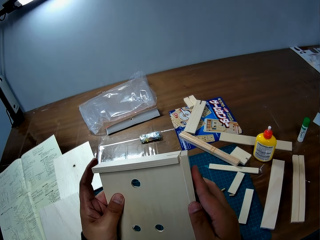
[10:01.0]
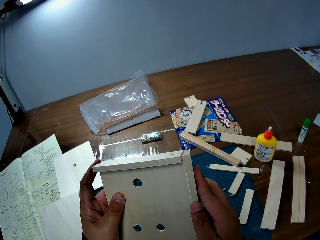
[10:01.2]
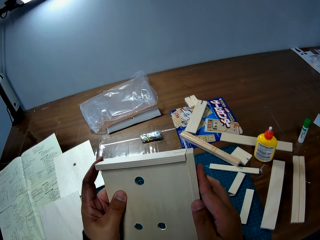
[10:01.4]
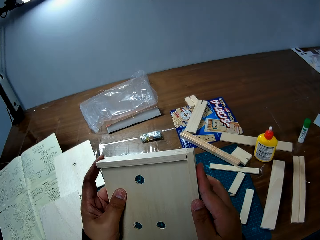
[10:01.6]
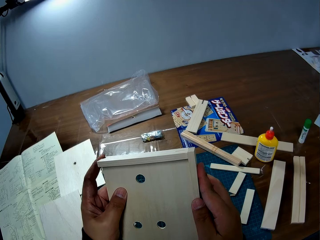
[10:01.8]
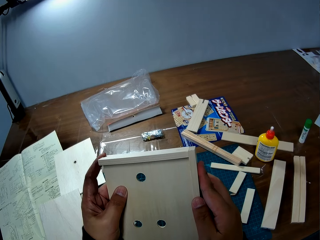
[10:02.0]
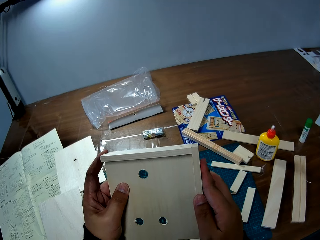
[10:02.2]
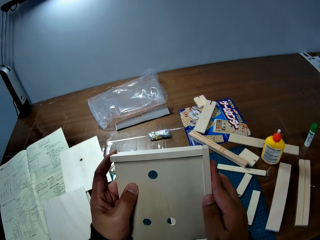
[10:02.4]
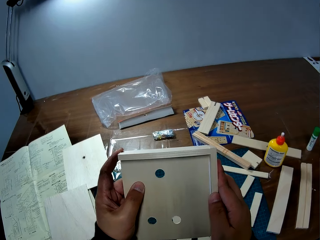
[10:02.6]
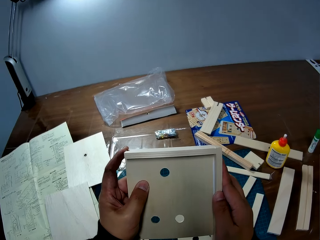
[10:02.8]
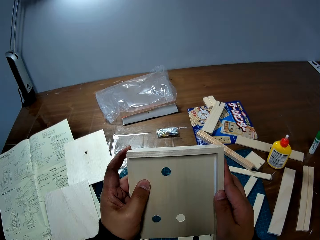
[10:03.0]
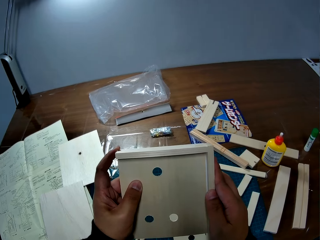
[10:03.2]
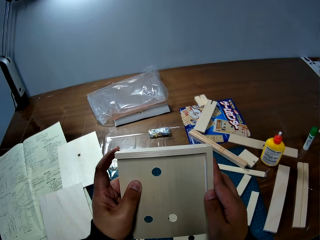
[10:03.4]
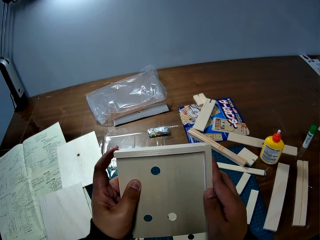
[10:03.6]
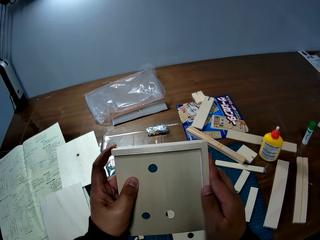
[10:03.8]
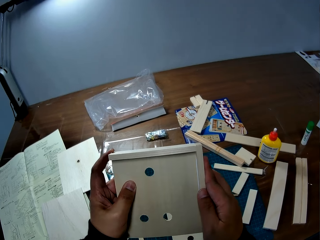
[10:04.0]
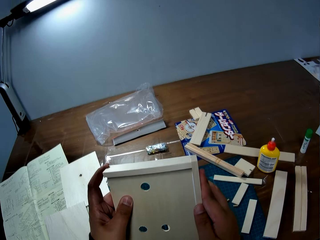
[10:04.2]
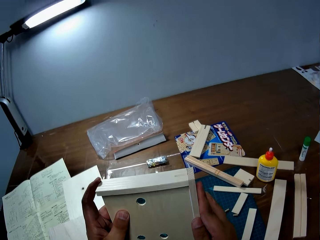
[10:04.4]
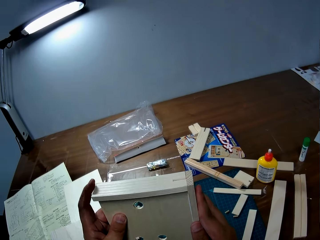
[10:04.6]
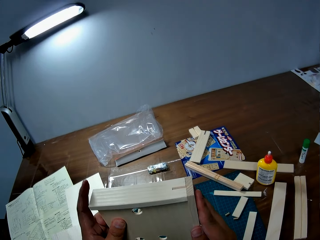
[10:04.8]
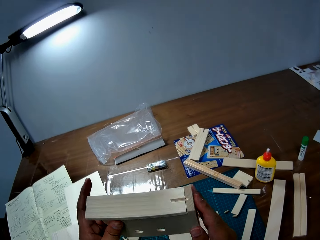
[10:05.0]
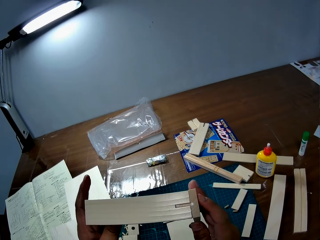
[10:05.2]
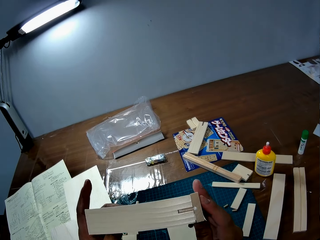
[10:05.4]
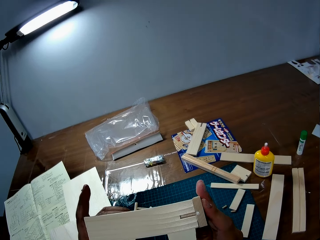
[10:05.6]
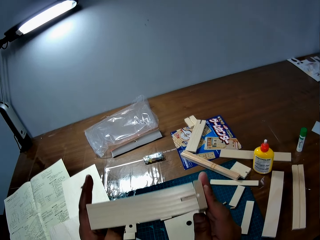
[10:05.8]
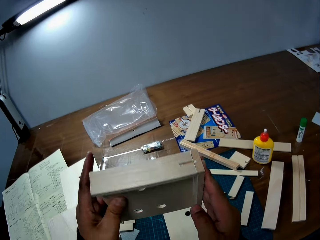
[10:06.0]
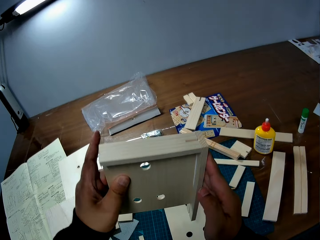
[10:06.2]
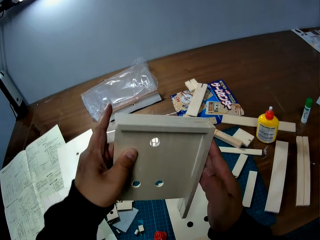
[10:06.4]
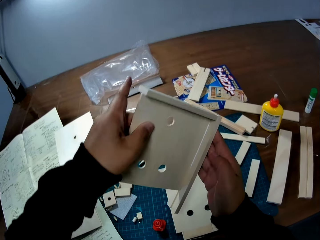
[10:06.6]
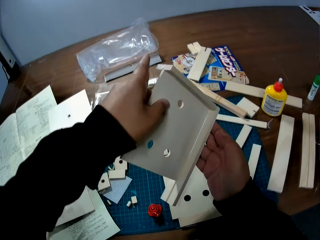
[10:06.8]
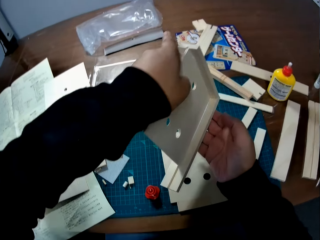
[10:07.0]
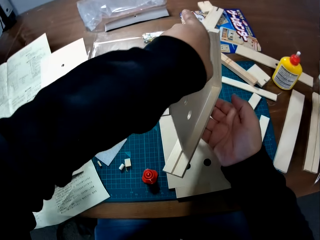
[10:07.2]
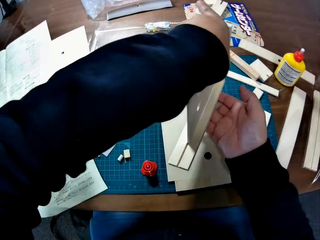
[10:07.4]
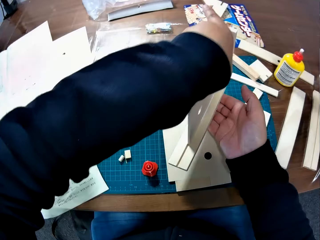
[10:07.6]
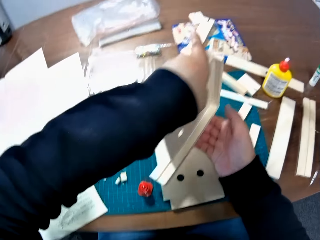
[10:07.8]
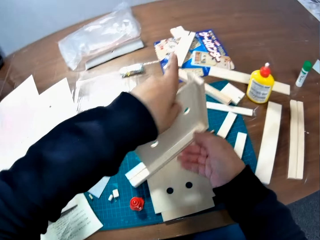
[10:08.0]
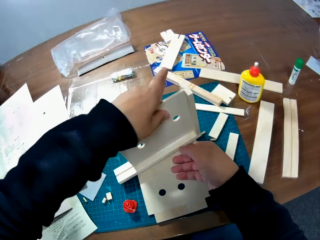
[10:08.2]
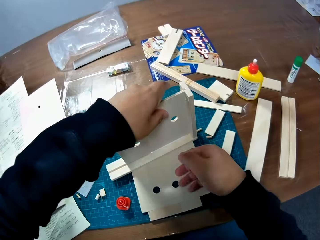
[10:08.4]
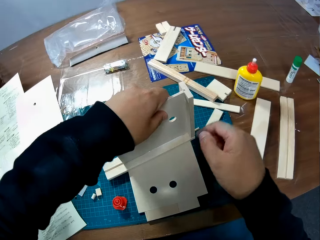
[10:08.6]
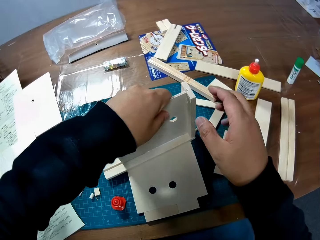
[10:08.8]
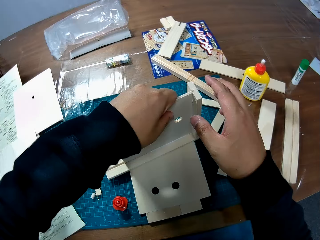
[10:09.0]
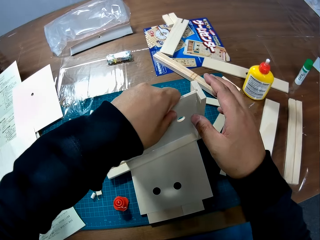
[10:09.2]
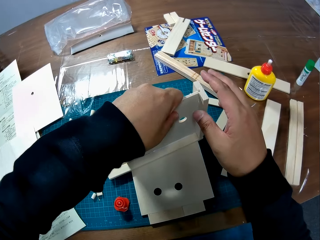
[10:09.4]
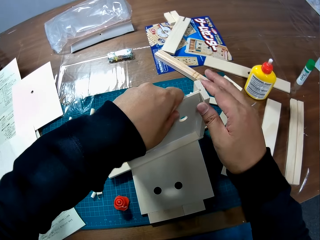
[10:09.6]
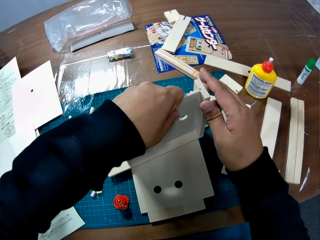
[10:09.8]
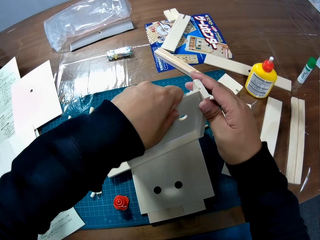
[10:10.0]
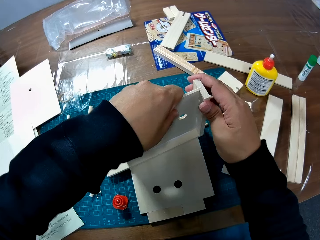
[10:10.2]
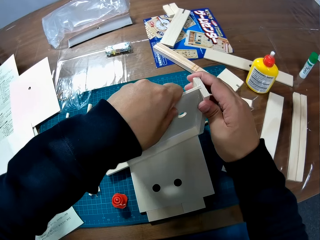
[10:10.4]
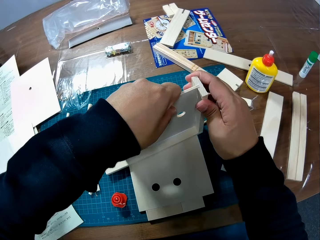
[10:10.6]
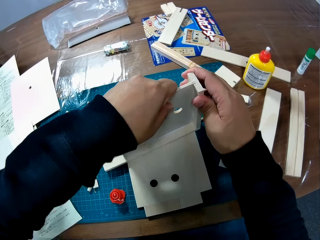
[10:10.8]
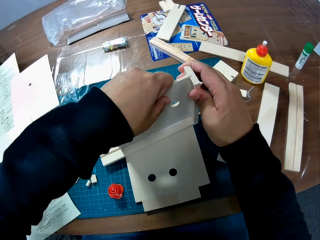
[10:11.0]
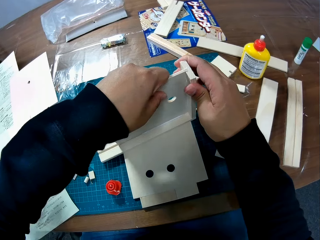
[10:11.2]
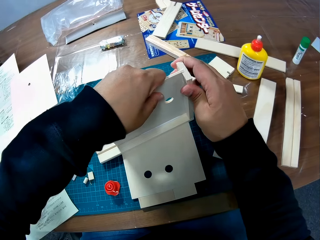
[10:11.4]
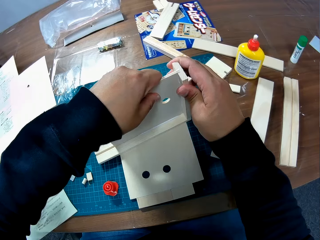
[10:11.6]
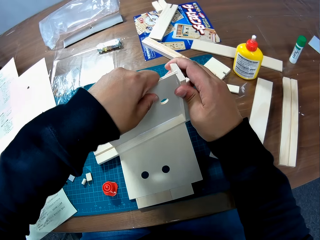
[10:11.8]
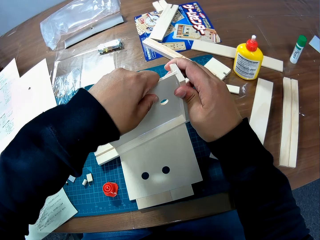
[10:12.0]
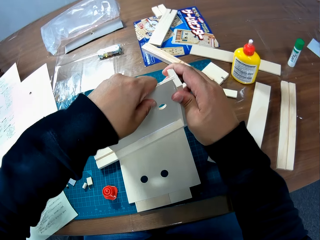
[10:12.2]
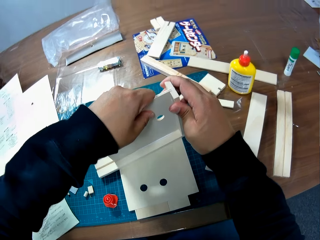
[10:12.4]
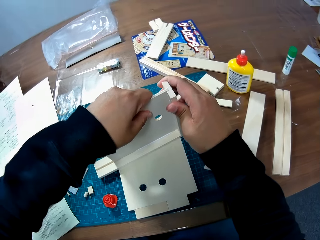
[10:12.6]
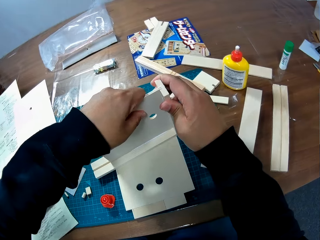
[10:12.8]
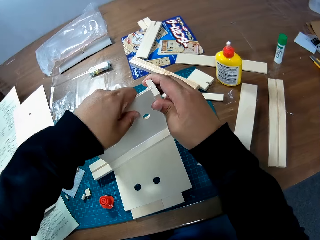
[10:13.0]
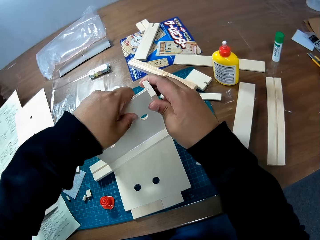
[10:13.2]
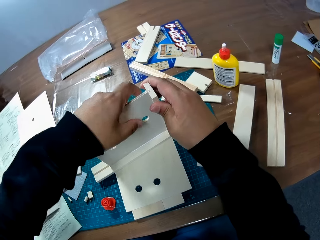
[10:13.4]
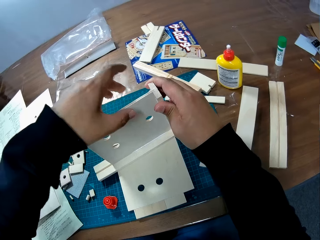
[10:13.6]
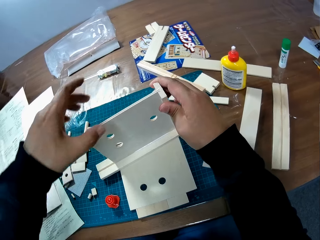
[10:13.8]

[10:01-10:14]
The camera wearer places the woodwork on the table. They hold the woodwork on the table with both hands.

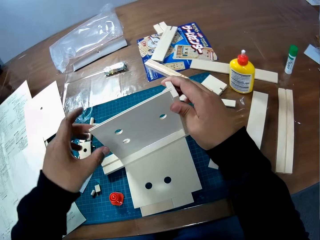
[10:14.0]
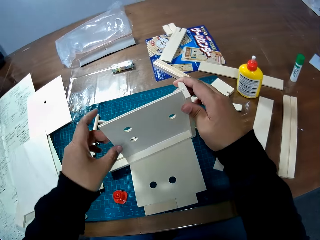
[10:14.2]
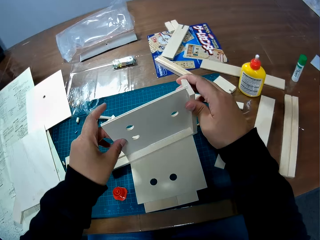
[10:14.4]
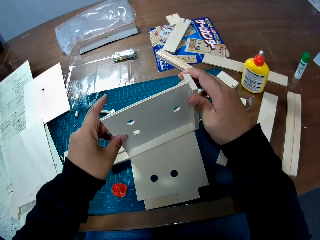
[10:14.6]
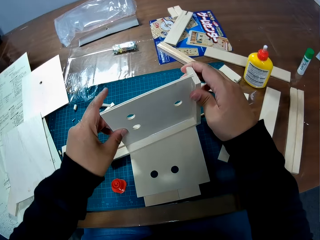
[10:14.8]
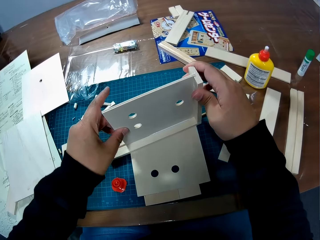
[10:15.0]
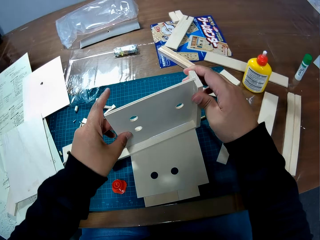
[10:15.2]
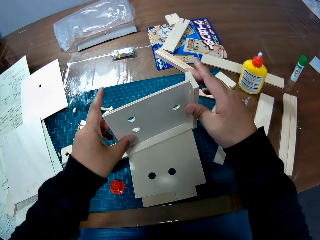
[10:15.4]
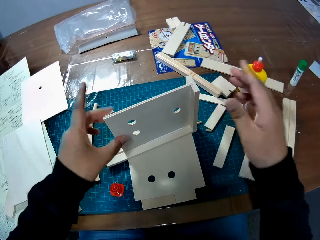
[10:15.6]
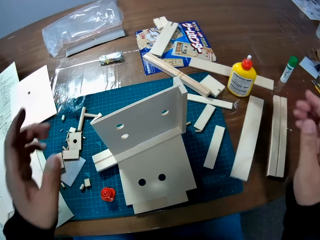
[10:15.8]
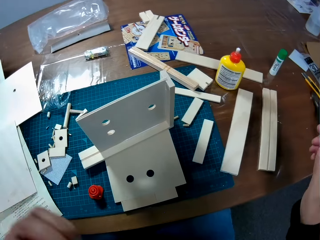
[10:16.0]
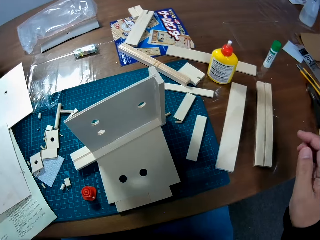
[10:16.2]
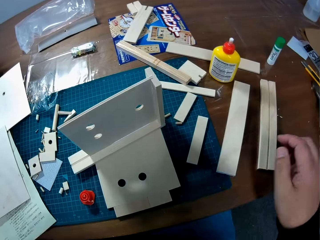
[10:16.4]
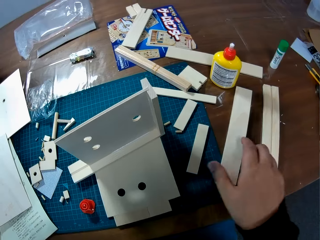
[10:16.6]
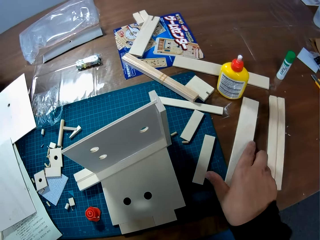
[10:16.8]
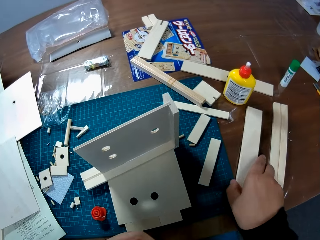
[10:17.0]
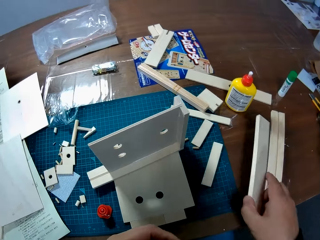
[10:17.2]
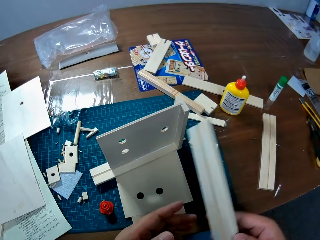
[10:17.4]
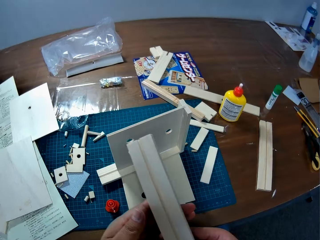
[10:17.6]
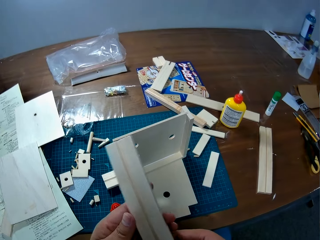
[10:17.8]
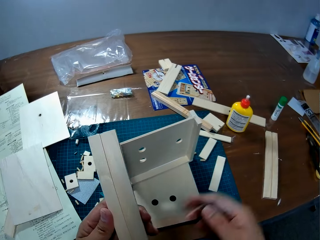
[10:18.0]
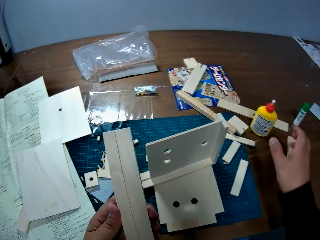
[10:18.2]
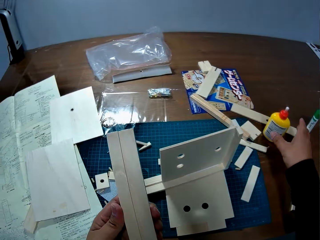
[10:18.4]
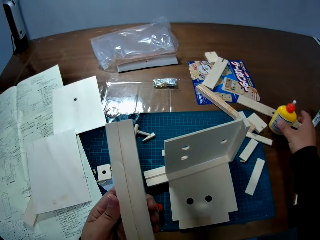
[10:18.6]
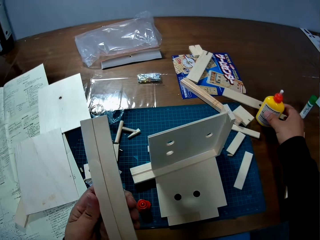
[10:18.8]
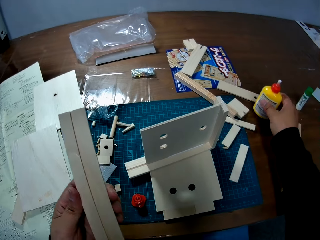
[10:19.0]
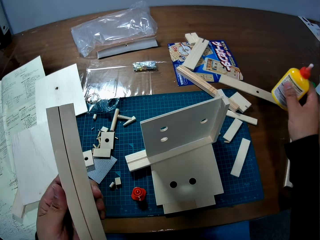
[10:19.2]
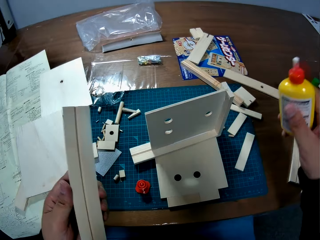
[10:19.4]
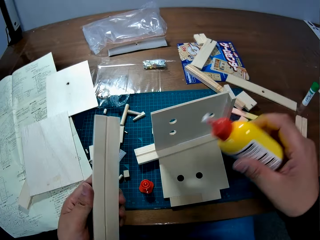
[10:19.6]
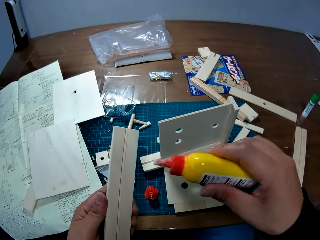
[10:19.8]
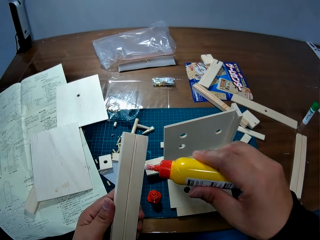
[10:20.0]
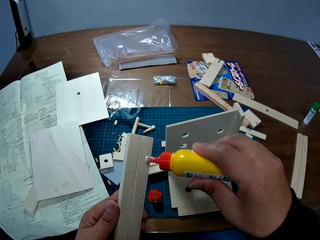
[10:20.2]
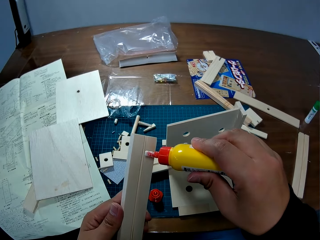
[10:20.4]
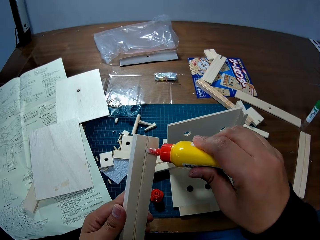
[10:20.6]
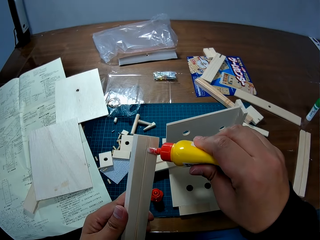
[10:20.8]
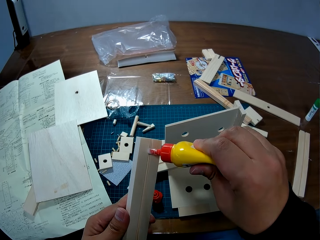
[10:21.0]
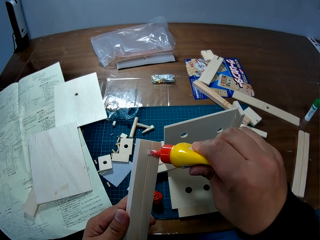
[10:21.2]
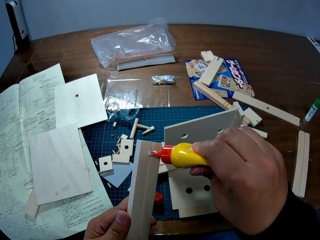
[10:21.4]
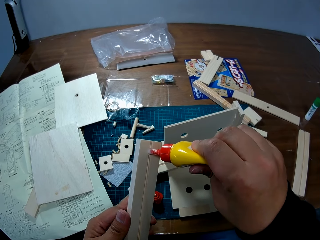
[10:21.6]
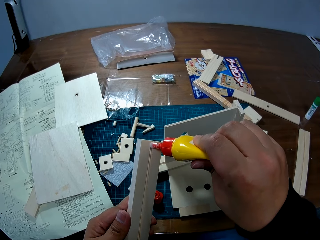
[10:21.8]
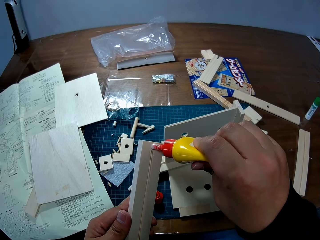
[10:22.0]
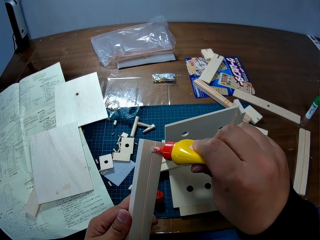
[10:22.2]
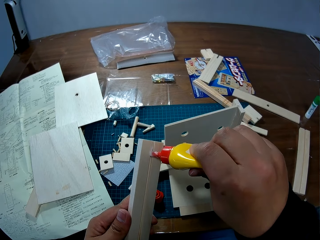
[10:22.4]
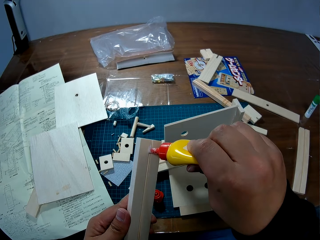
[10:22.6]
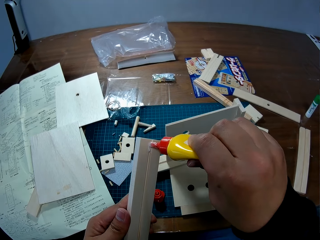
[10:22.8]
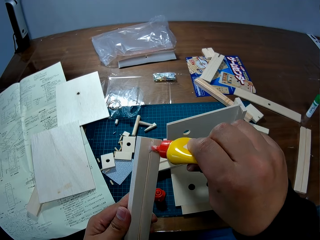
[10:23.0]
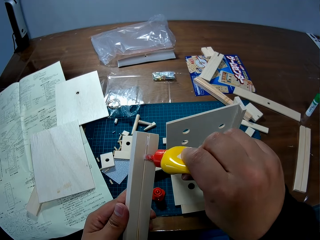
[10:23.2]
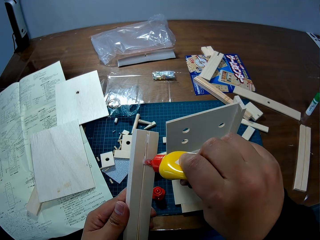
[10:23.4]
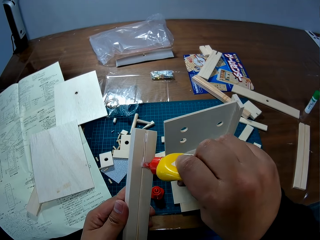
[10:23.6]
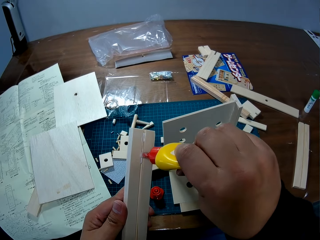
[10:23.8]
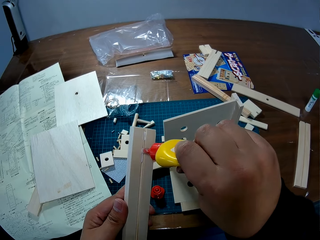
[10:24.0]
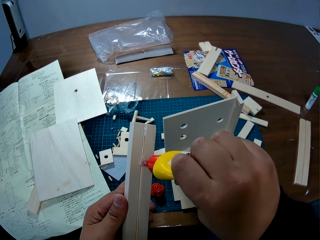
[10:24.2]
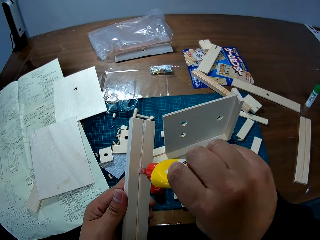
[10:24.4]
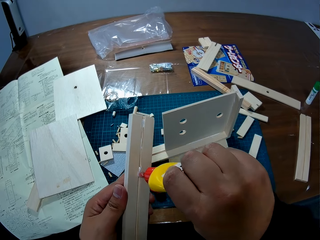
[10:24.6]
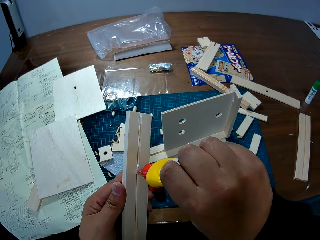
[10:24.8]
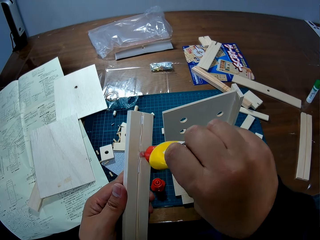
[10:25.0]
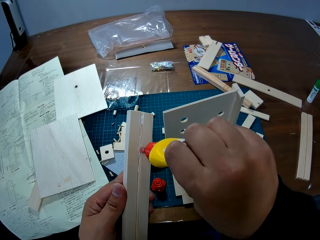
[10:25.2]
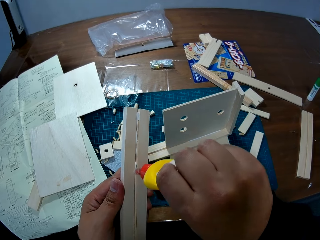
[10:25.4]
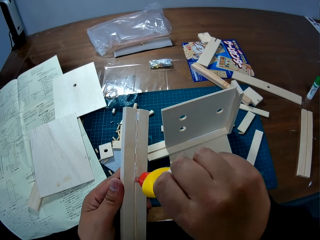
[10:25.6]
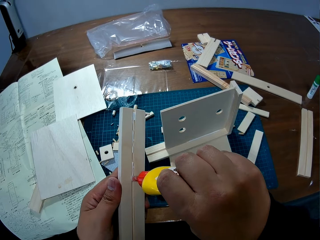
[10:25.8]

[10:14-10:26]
The camera wearer joins the pieces of wood together. He picks up a piece of wood from the table with his right hand. He passes the piece of wood from his right hand to his left hand. He picks up the bottle of glue from the table with his right hand. He applies glue to the piece of wood in his left hand.
